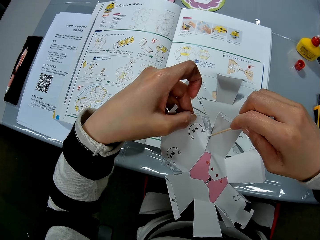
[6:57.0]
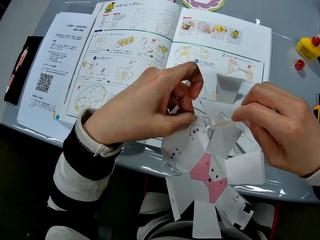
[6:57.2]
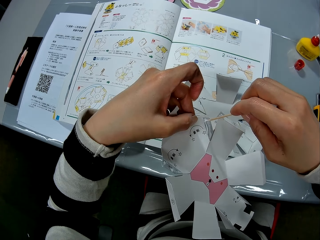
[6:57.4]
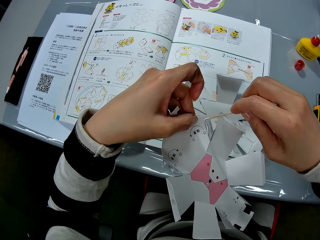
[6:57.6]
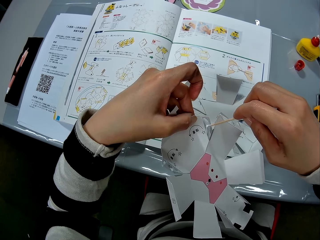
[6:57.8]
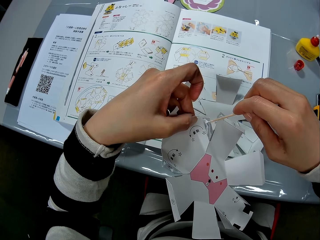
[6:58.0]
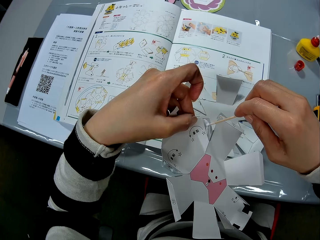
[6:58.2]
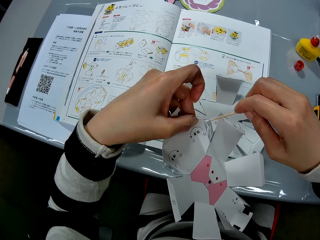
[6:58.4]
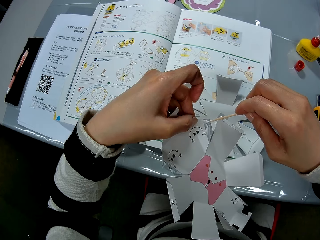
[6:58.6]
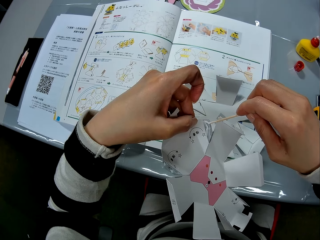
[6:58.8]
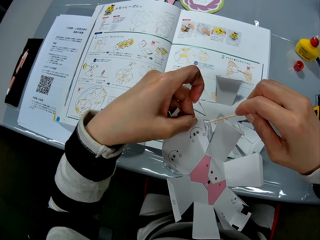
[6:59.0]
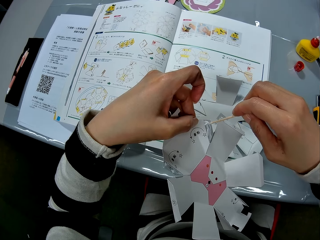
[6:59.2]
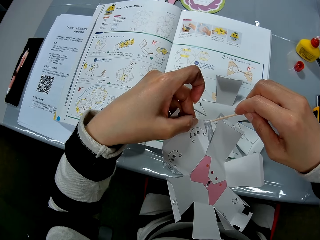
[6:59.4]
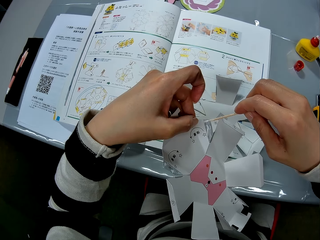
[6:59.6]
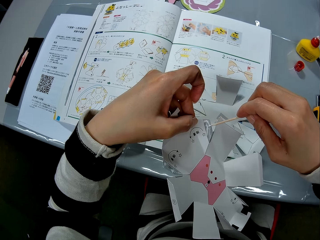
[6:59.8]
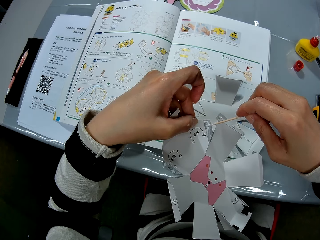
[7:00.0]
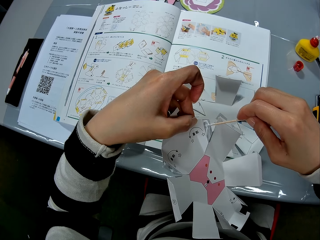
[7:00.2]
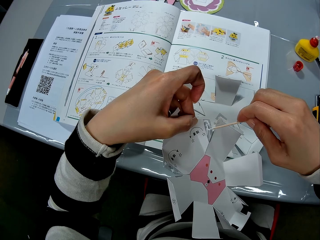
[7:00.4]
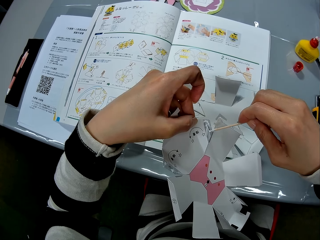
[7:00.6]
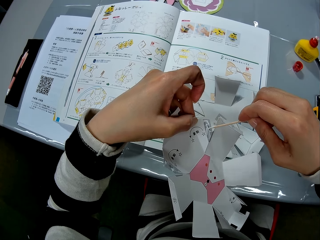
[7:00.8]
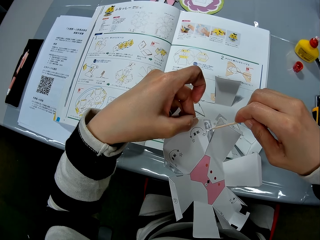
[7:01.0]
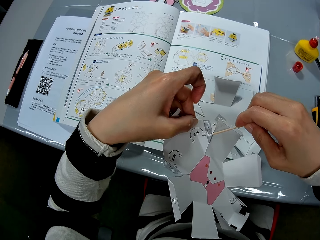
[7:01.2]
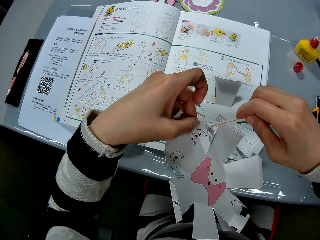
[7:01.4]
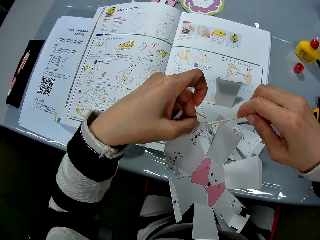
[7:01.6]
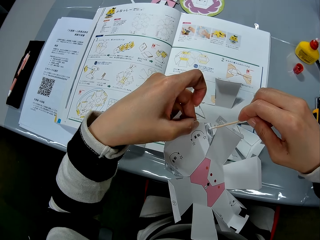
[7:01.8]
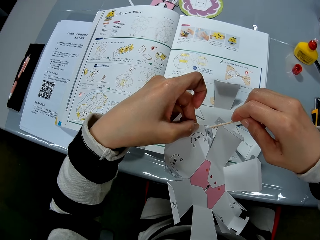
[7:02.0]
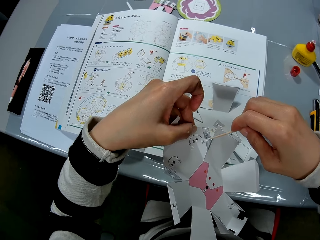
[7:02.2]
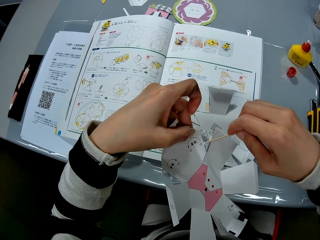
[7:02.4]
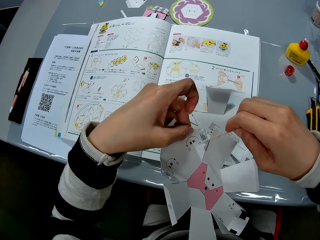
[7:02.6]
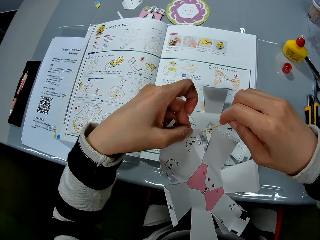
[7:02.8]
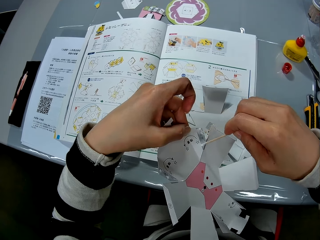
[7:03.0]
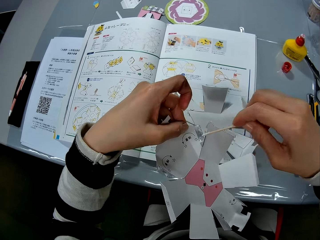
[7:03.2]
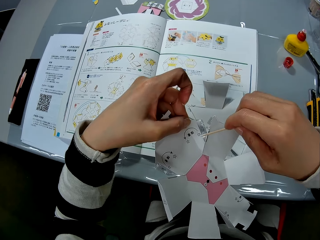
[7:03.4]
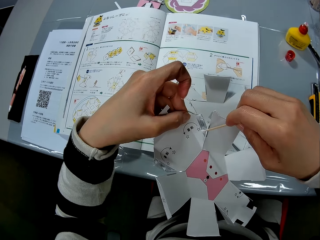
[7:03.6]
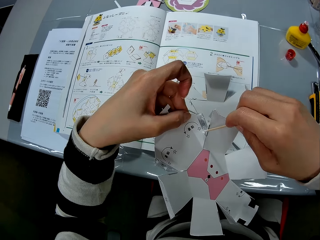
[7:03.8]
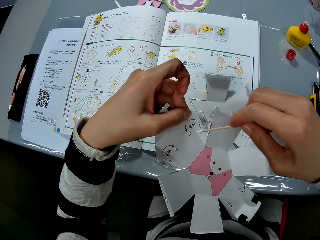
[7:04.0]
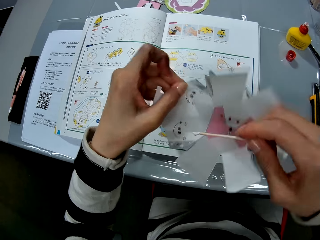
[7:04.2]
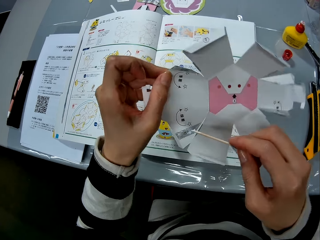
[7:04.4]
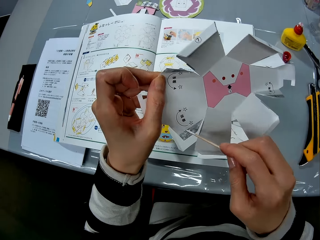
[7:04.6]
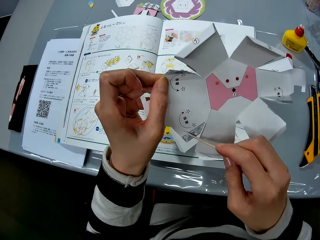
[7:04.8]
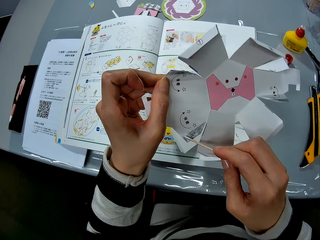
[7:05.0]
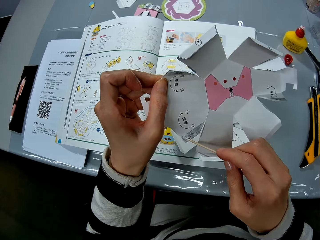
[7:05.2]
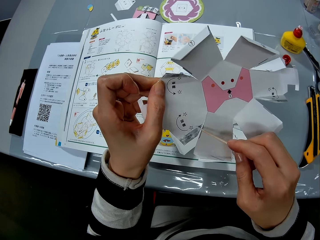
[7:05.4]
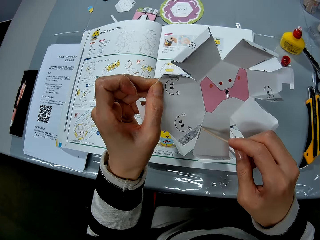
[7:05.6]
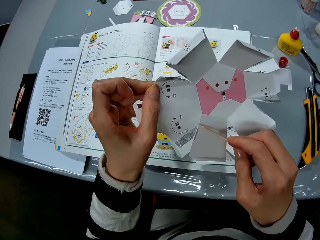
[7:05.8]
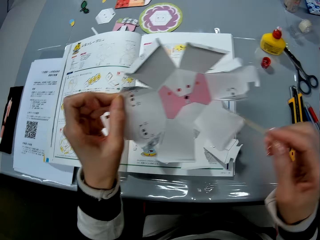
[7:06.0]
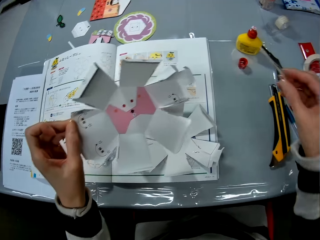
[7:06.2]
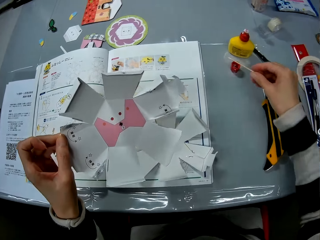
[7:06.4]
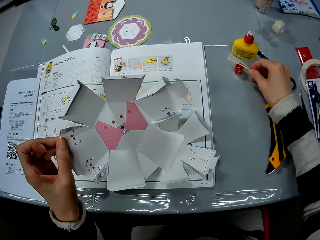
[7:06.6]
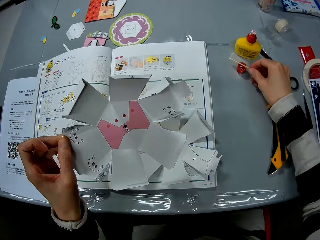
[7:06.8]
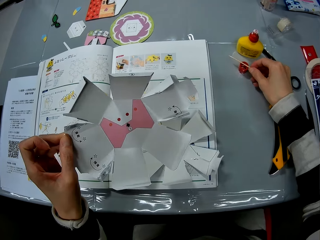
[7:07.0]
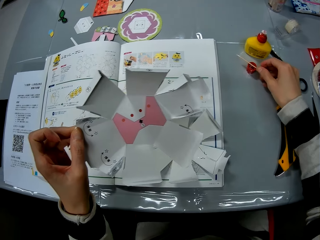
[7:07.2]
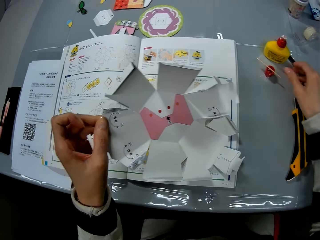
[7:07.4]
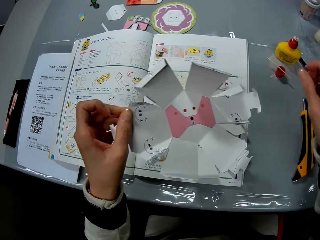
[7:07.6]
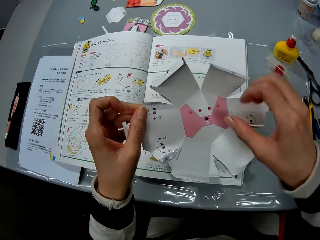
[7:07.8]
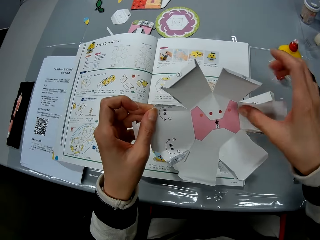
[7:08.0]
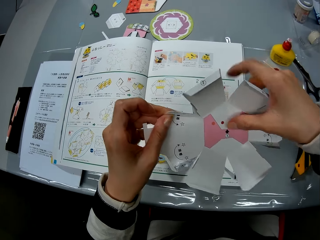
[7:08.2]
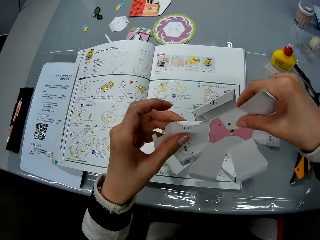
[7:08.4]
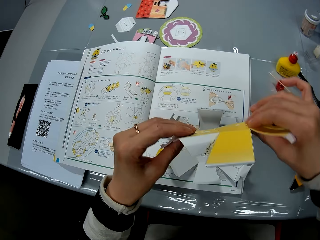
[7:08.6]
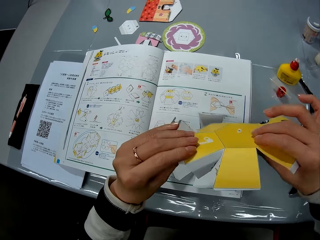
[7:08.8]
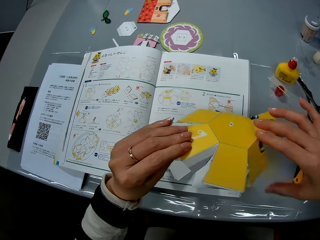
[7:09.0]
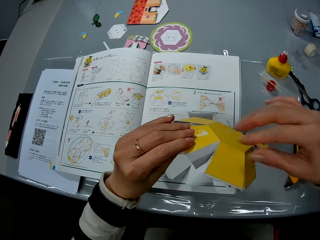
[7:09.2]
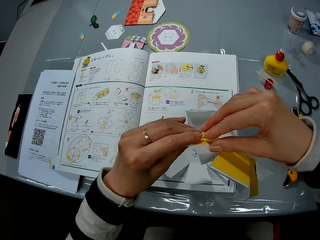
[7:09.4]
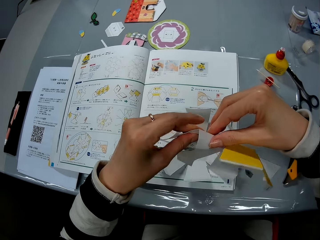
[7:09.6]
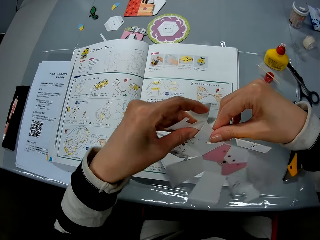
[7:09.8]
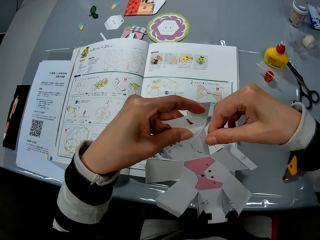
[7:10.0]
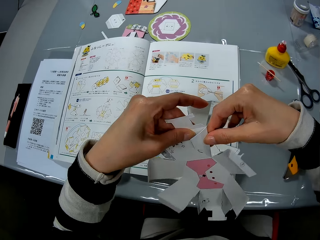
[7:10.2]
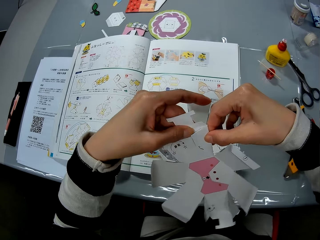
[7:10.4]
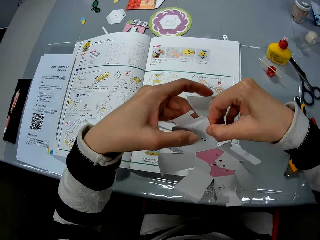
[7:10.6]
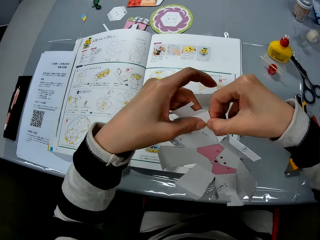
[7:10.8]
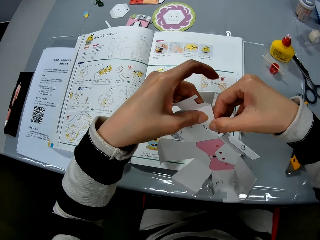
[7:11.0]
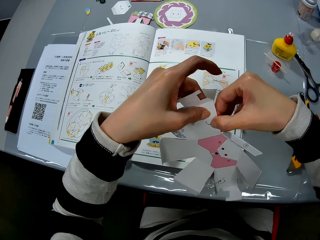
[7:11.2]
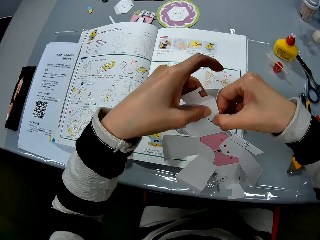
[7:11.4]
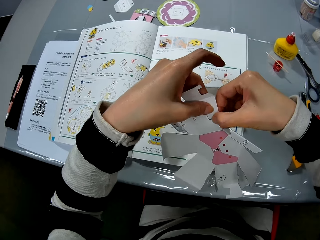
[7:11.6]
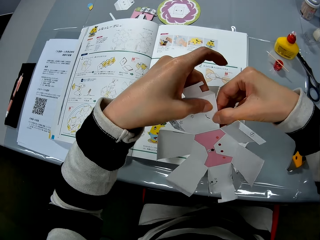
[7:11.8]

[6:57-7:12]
The camera wearer turns the craft paper in her hand. She spreads the glue on the flap of the craft paper with the stick. She drops the stick on the glue bottle cap. She turns over the craft paper in her hand. She folds the flap of the craft paper in her hands.

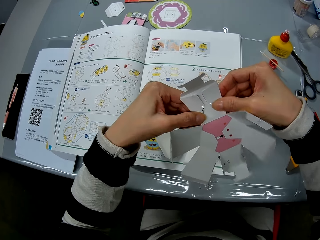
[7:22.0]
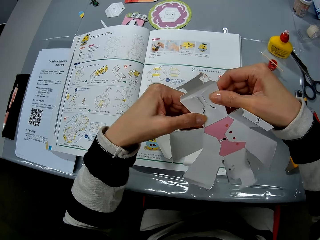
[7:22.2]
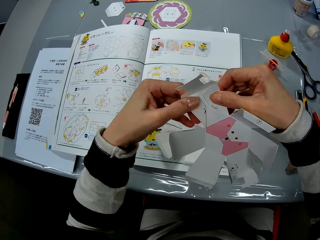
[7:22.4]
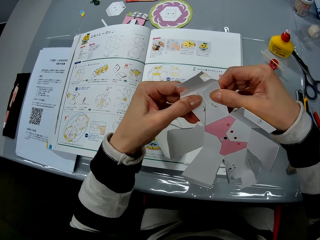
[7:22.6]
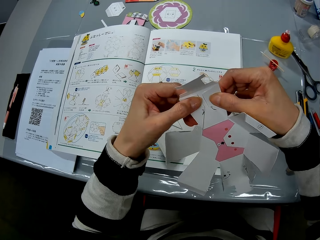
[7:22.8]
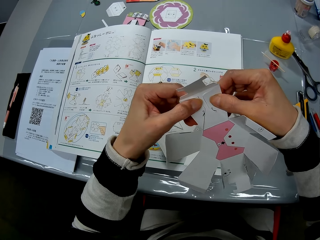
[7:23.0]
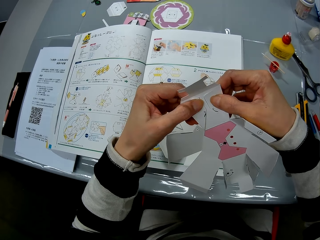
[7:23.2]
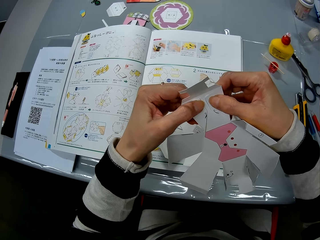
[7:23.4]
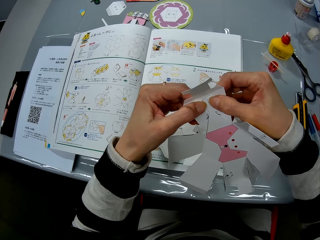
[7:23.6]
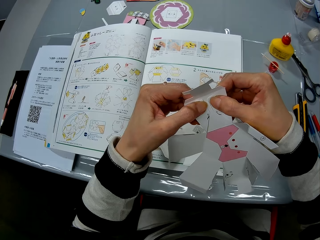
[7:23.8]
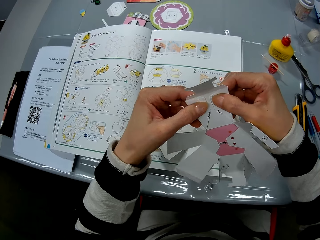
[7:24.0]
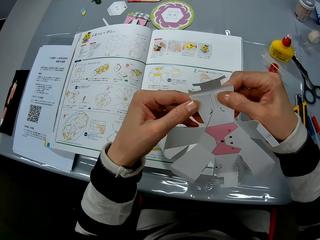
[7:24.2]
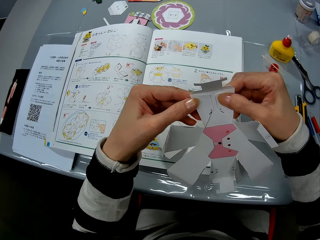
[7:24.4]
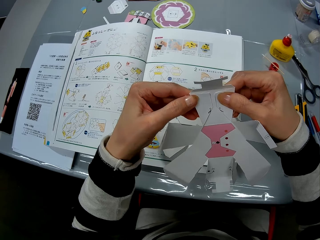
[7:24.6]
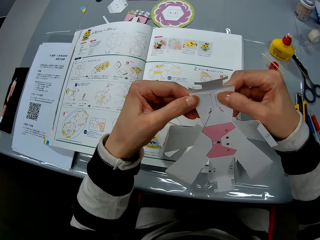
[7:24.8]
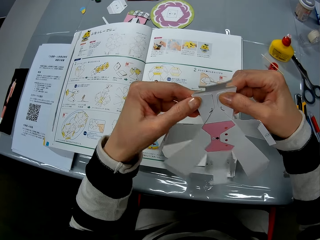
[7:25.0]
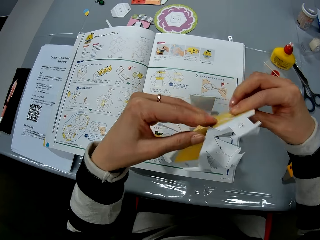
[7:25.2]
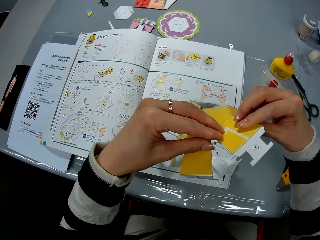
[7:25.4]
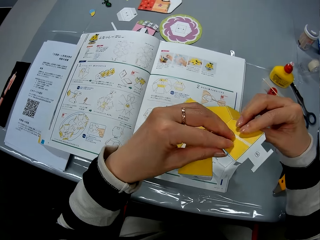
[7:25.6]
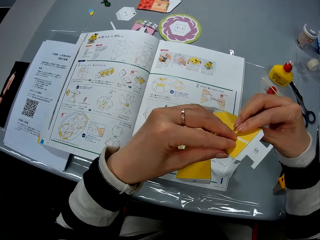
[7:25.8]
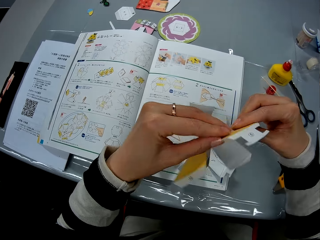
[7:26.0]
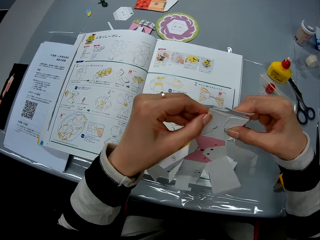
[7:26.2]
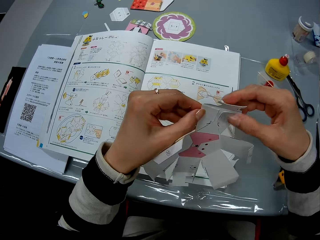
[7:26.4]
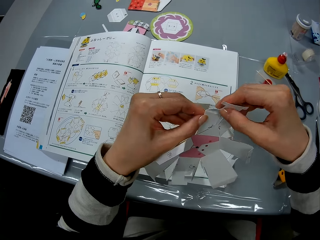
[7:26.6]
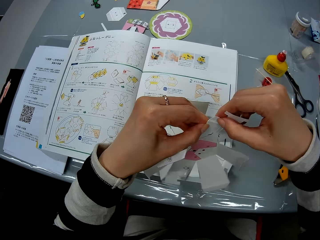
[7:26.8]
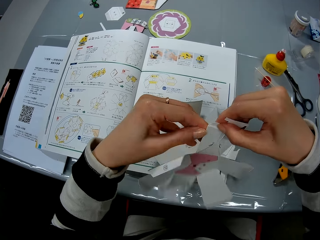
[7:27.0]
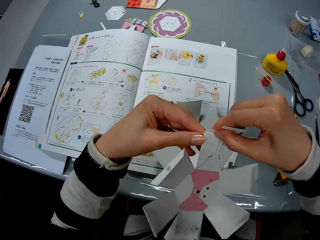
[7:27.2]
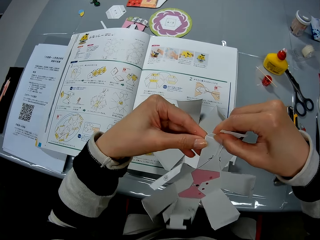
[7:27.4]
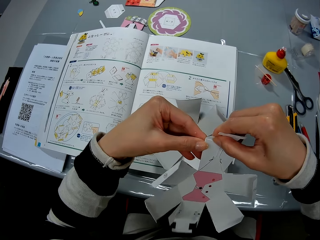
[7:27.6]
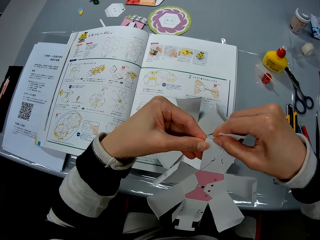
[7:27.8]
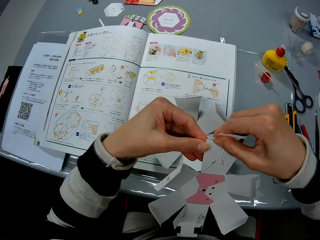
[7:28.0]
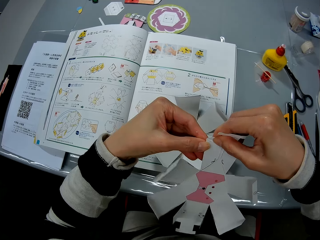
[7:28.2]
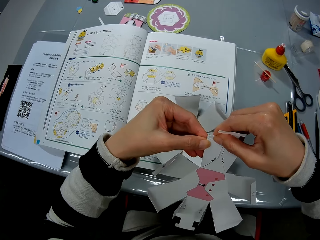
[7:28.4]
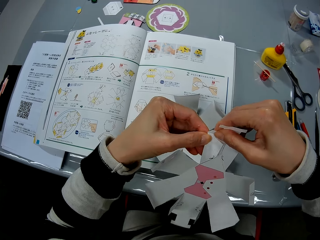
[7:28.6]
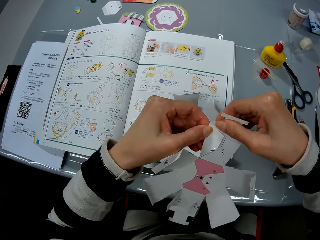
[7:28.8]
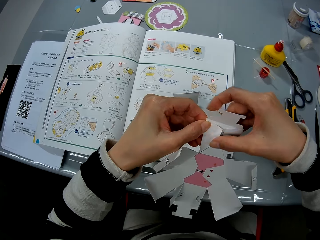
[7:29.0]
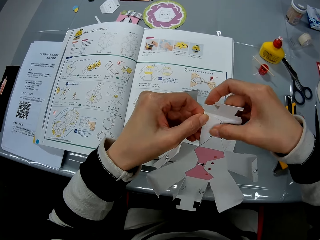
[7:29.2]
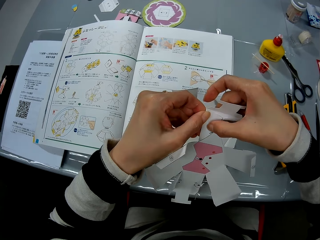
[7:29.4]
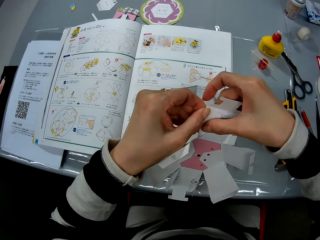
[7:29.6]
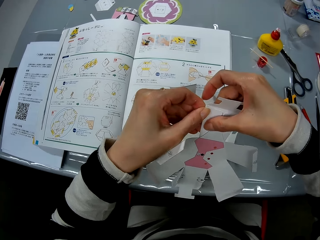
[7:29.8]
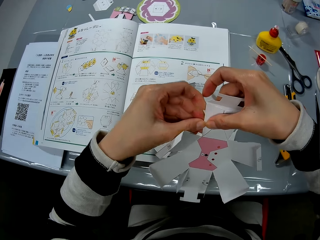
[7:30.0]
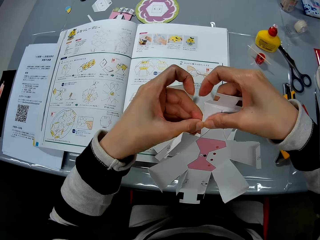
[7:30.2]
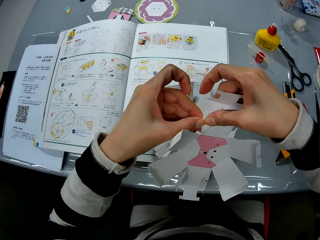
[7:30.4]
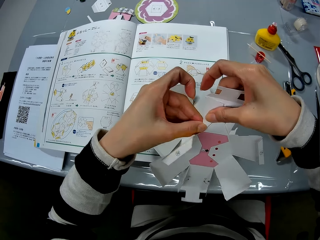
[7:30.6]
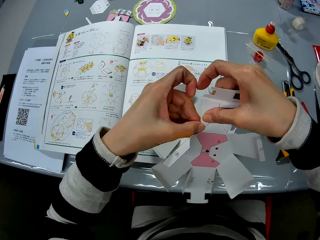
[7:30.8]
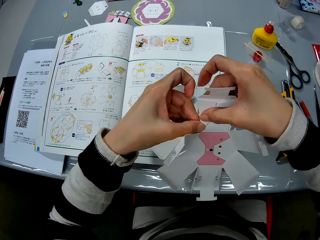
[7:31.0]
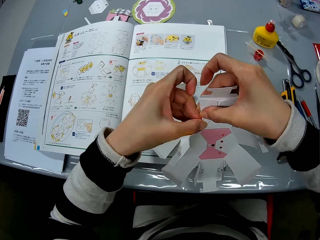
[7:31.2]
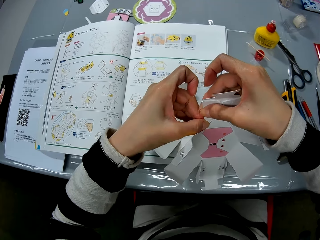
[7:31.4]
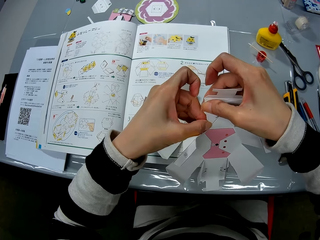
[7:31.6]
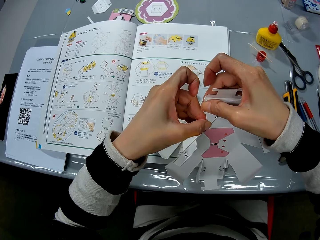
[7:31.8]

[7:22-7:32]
The camera wearer turns over the craft paper in her hand. She presses the flap of the craft paper in her hands.
